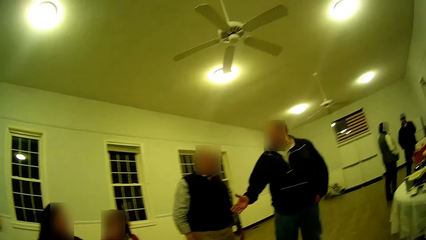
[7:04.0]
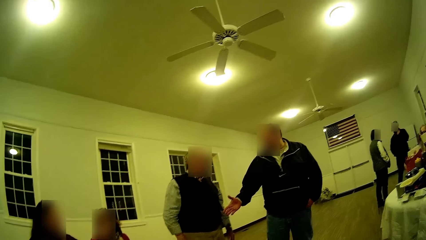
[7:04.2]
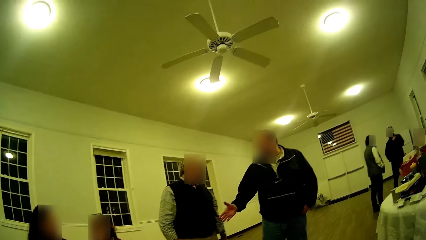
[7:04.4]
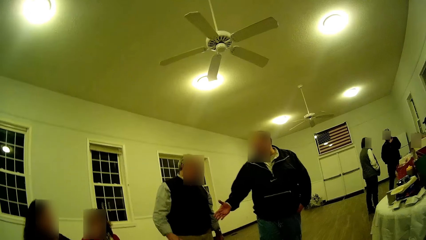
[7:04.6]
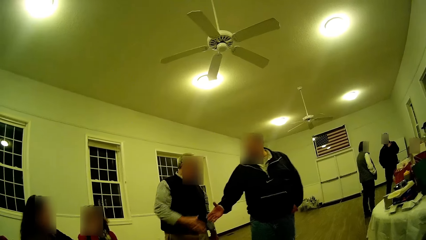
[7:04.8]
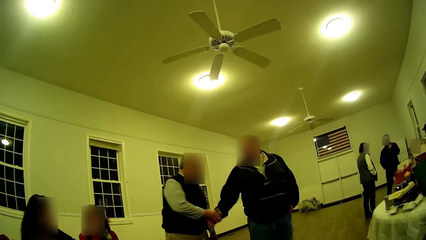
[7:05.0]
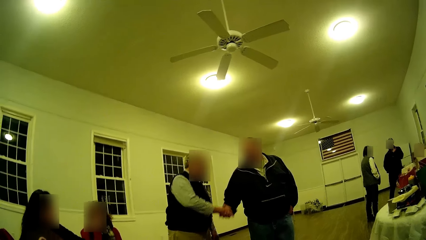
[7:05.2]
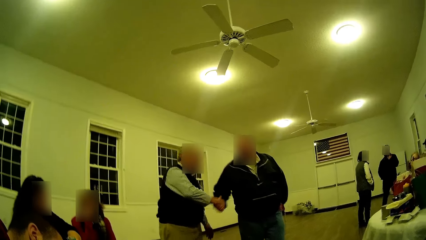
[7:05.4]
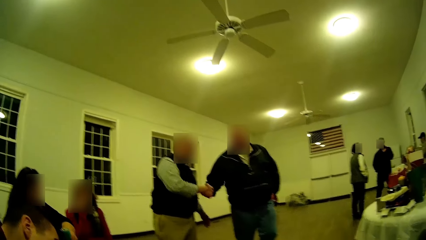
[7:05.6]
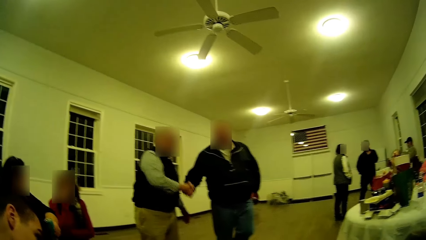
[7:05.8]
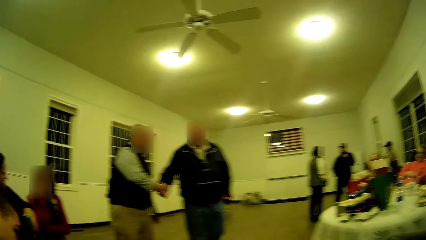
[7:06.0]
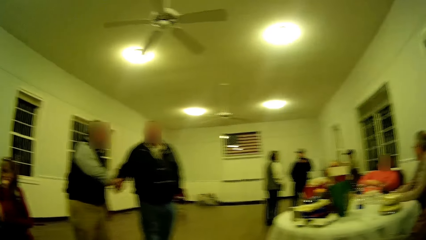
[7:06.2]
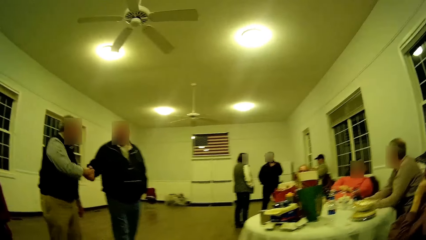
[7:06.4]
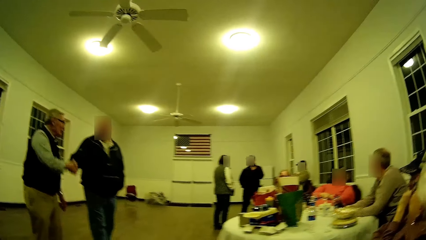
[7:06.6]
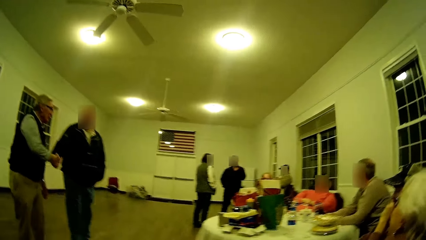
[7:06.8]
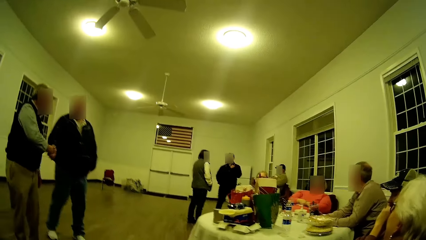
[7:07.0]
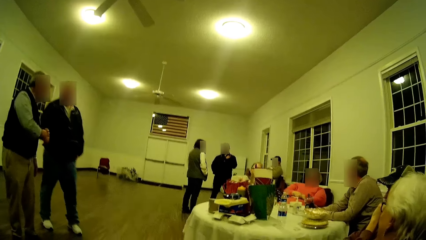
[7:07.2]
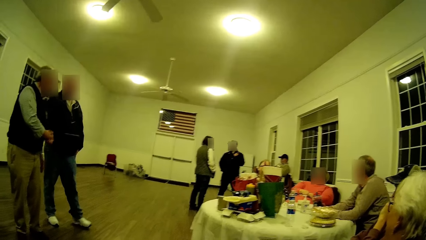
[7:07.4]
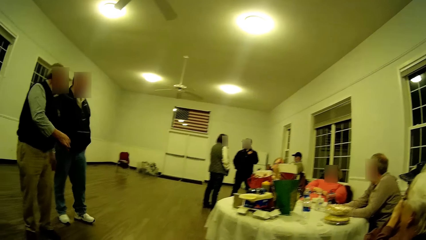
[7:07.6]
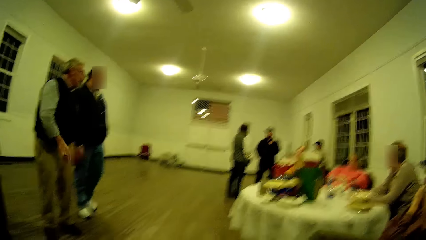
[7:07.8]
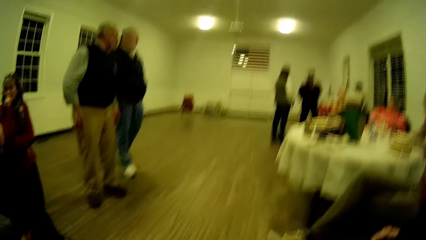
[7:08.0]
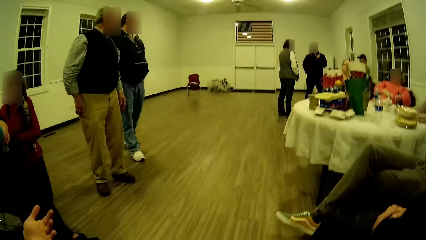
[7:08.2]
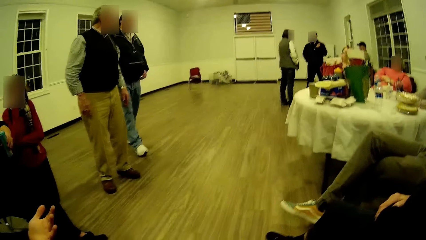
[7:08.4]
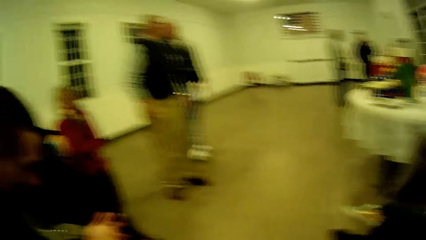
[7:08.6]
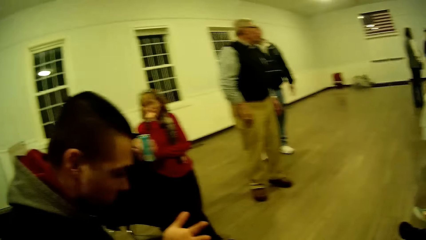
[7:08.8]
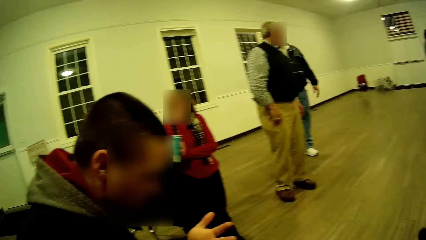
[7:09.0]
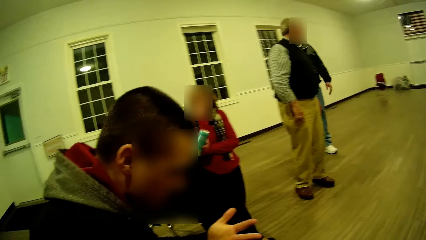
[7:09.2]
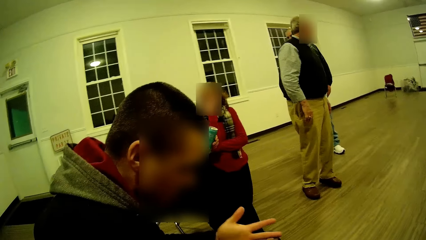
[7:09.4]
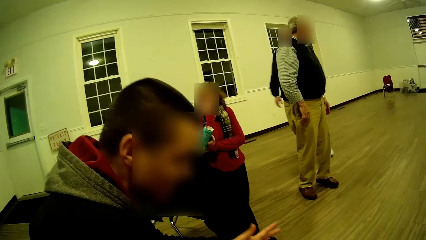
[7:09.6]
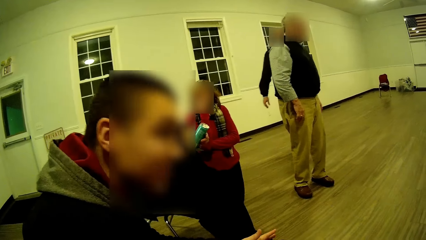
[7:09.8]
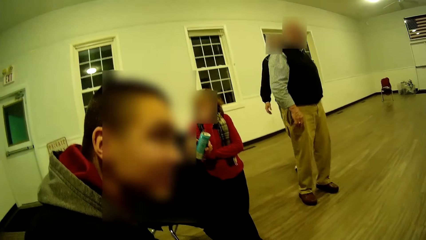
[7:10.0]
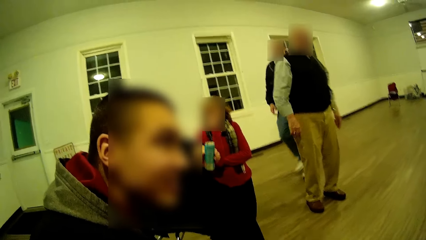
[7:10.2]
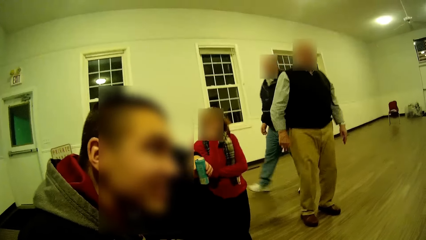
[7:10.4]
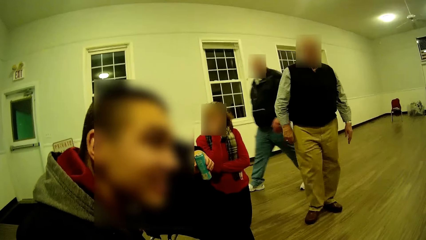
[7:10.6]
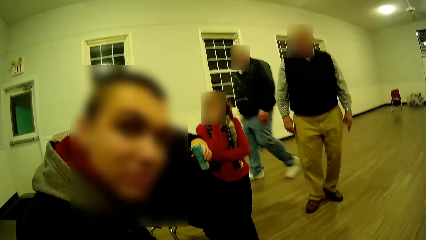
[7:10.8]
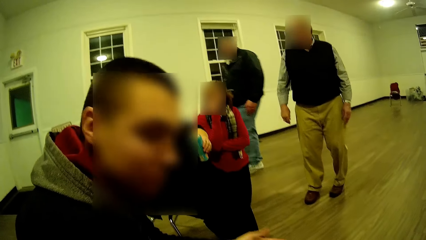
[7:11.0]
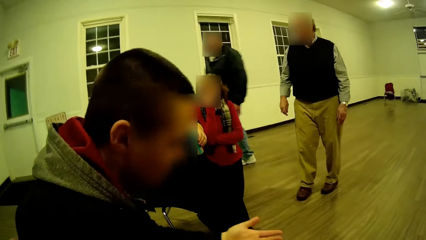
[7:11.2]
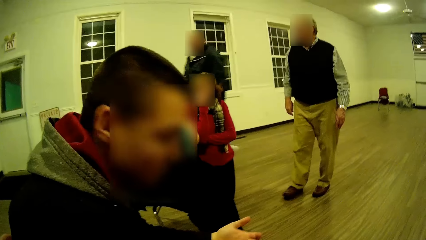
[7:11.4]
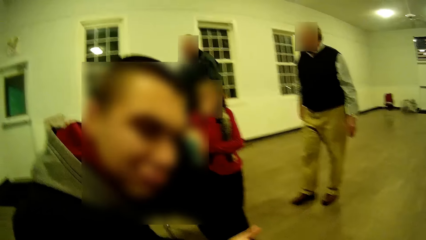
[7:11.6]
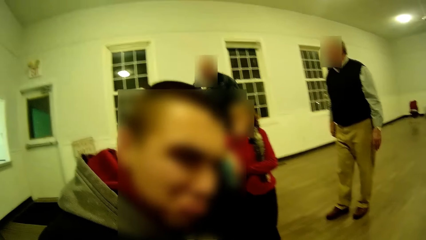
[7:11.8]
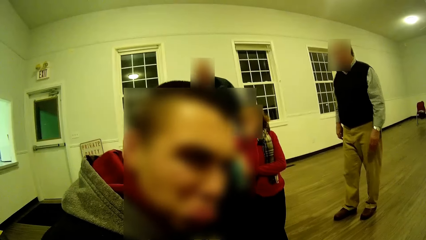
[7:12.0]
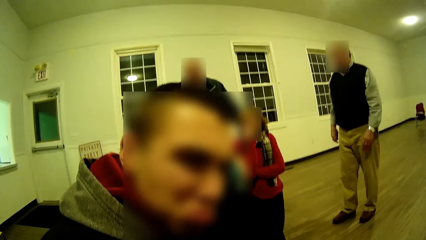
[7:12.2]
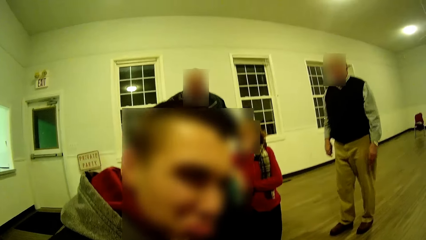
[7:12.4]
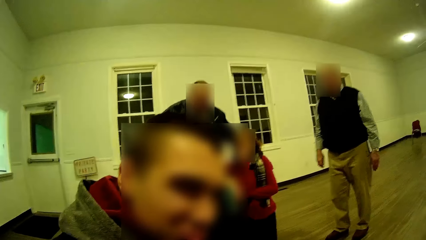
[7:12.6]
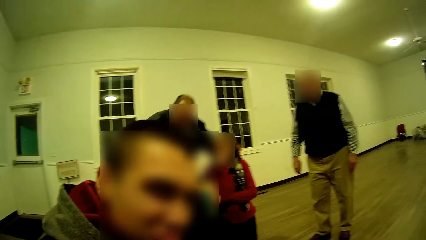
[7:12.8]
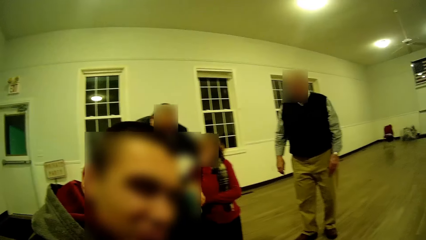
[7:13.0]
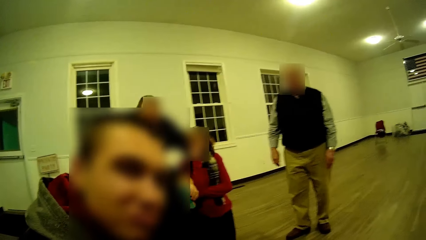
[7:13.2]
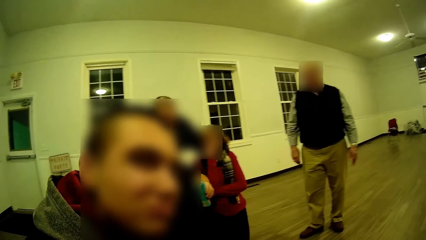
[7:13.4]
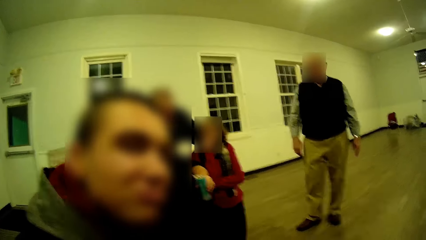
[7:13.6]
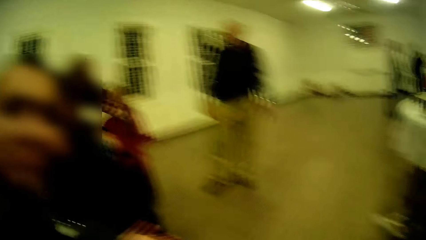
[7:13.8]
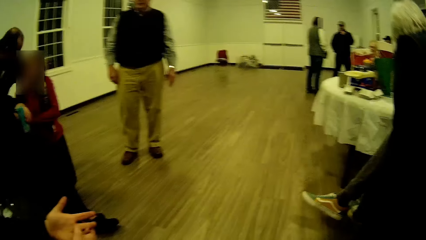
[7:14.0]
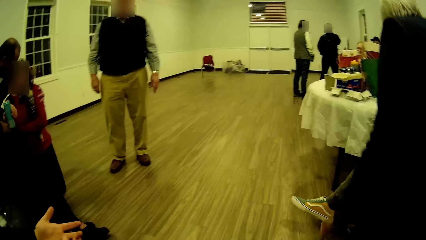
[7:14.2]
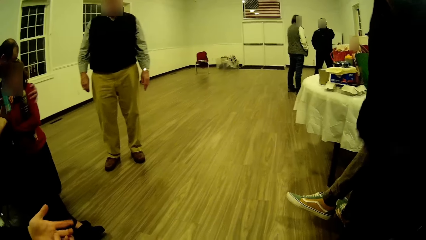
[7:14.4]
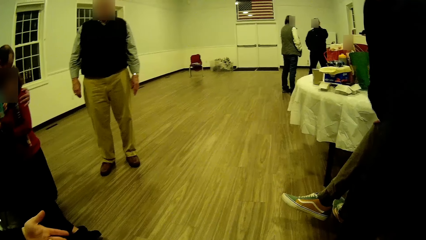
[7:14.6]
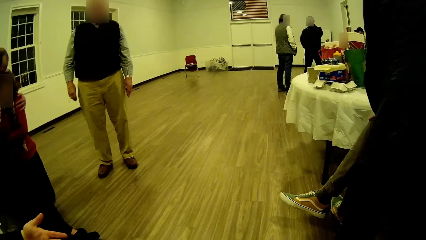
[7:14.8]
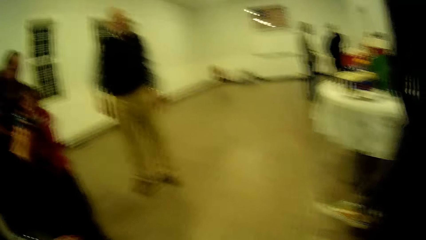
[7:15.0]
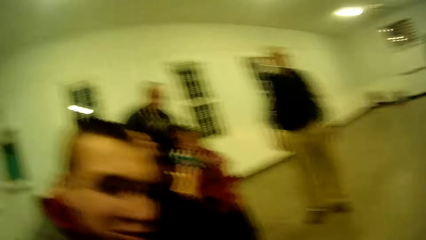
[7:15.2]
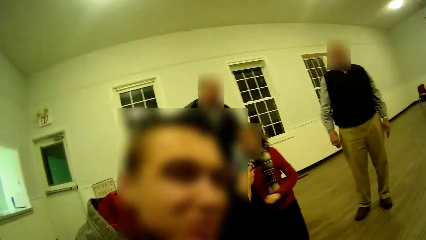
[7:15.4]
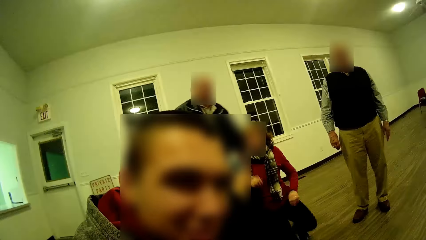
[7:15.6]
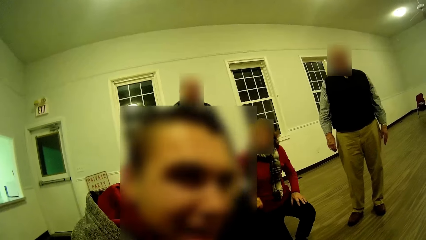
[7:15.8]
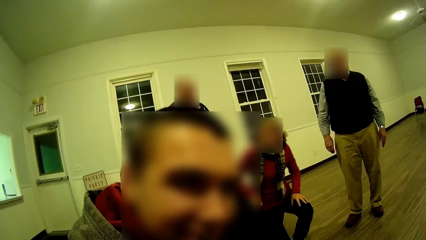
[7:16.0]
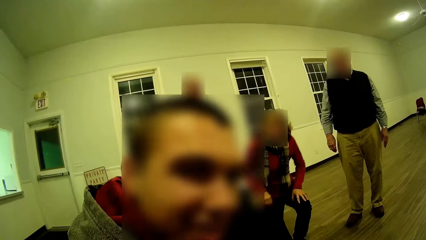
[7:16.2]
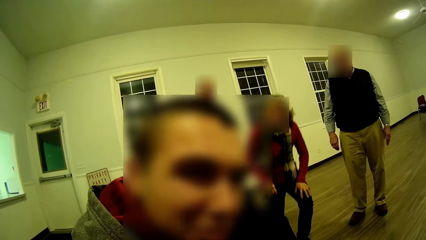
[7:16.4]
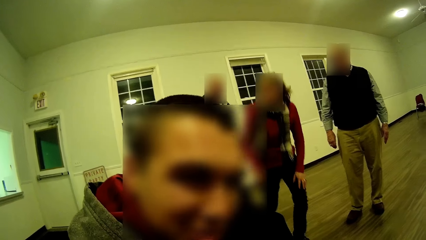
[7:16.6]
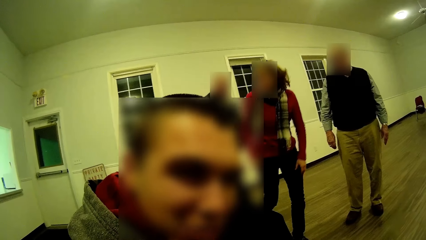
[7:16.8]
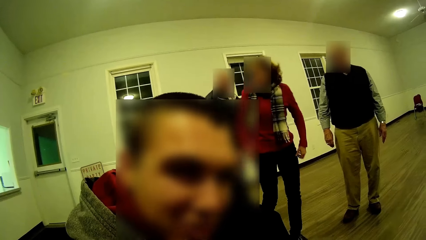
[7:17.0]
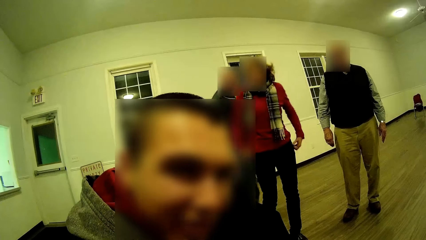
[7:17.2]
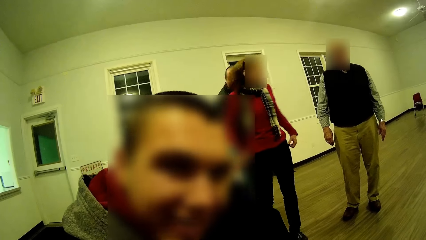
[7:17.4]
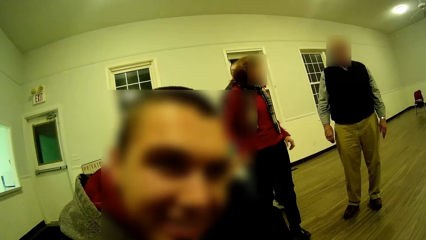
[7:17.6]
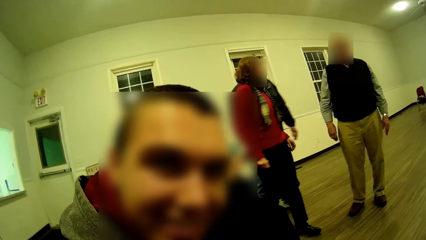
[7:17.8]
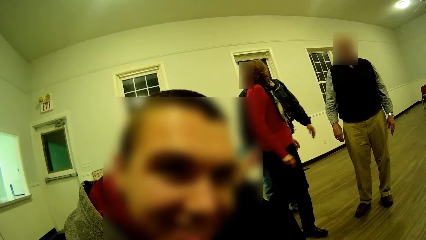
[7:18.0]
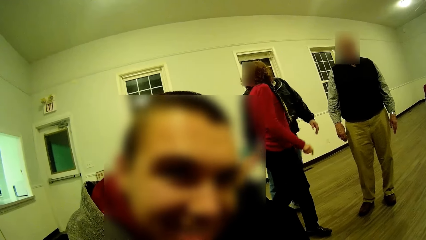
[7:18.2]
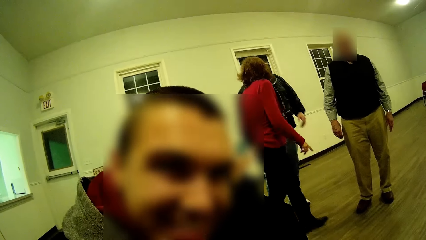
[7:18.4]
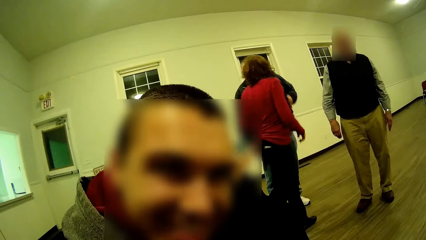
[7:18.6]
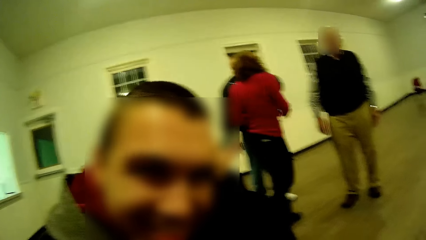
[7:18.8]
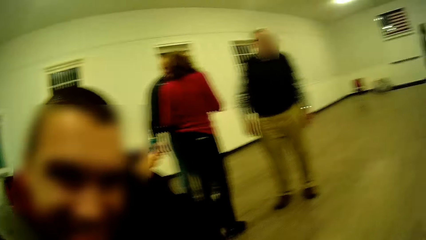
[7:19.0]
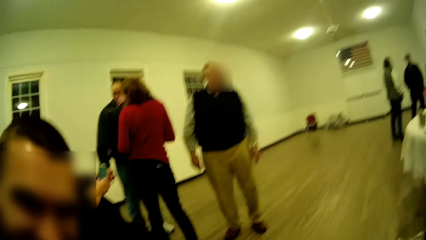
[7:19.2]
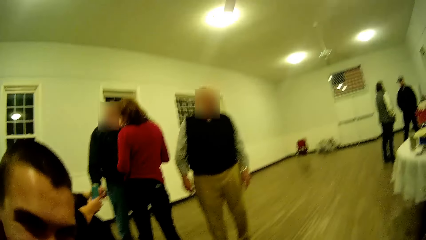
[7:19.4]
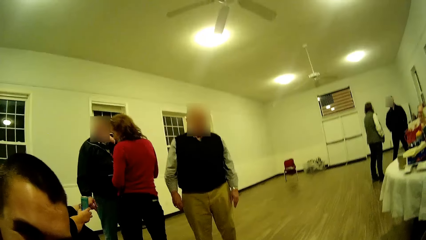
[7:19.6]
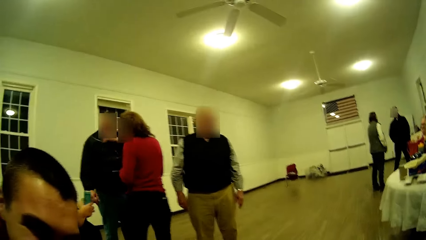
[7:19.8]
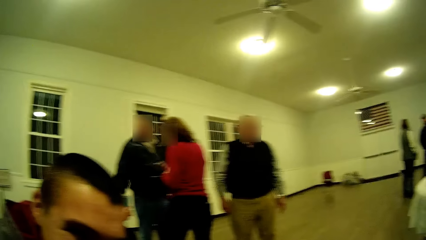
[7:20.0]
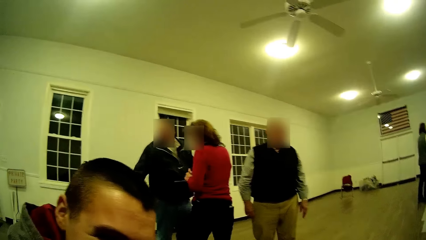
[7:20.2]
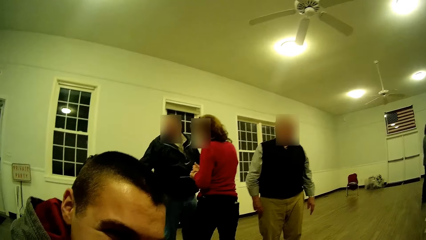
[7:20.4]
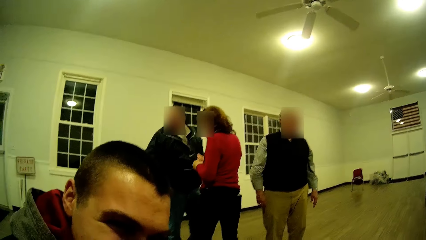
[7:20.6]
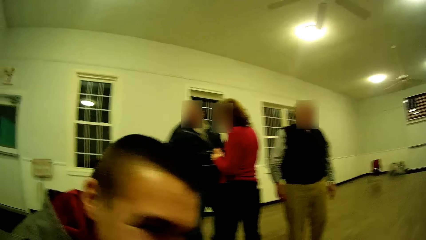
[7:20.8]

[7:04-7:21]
A man lifts his hand. Another man lifts his hand. The first man puts his hand on the other man. The first man shakes his hand with the other man. The first man walks. A third man talks. The second man turns around. The third man looks at the camera and shakes his head. Another man walks a few steps. The second man puts his hand on a woman. He puts his hand on another woman. A third woman stands up from the chair. The first man puts his head towards the first woman's shoulders. He puts his head towards the other woman's shoulders. The third man shakes his head and talks. The first woman stands and turns towards the first man. A woman turns around.
